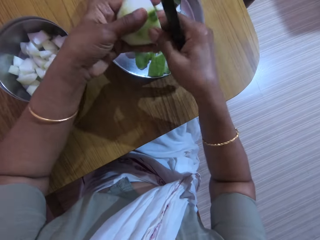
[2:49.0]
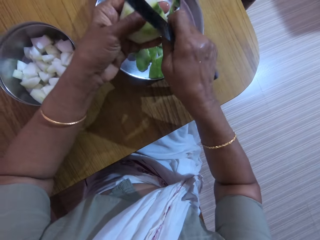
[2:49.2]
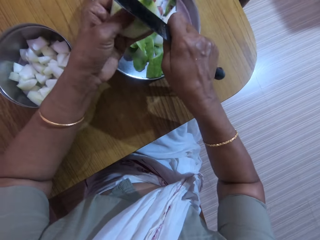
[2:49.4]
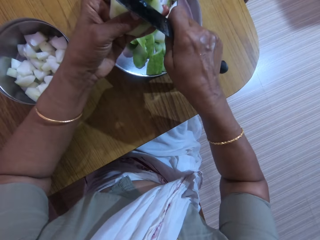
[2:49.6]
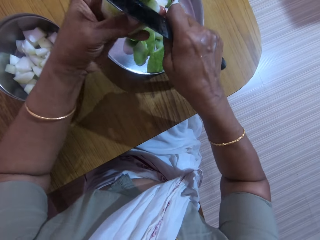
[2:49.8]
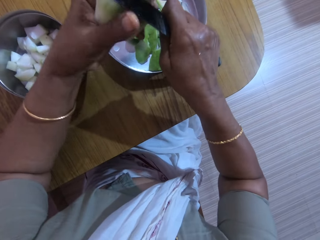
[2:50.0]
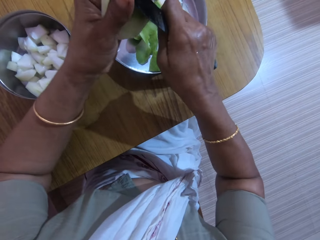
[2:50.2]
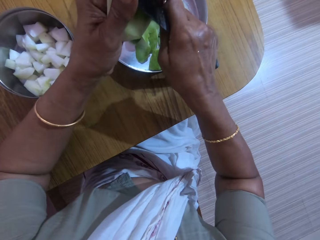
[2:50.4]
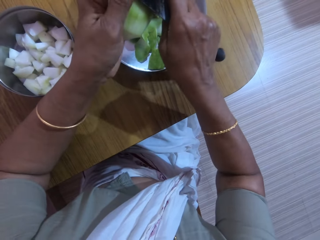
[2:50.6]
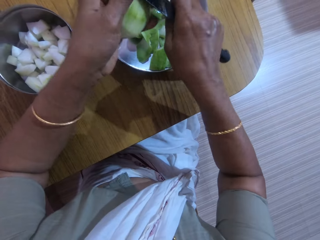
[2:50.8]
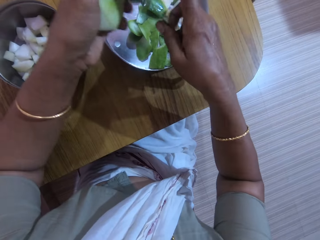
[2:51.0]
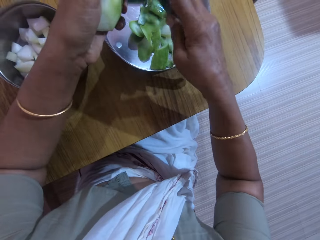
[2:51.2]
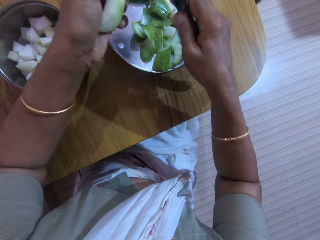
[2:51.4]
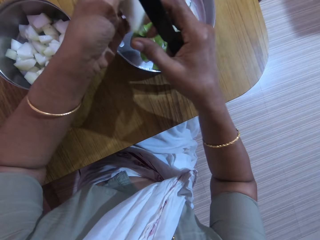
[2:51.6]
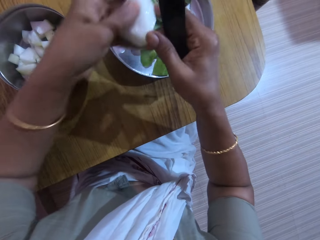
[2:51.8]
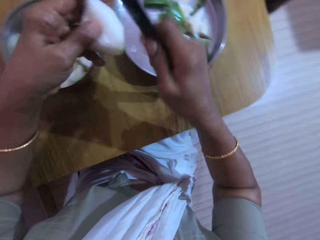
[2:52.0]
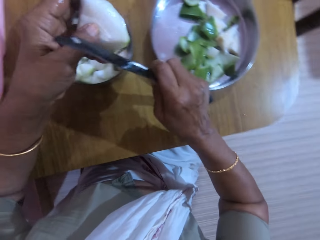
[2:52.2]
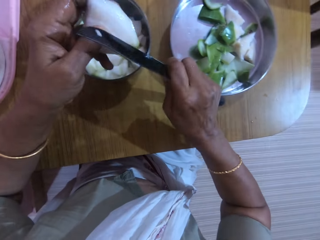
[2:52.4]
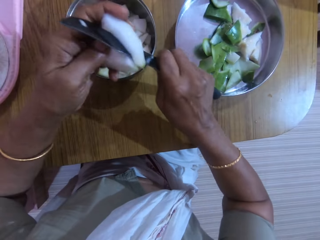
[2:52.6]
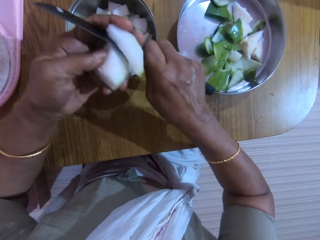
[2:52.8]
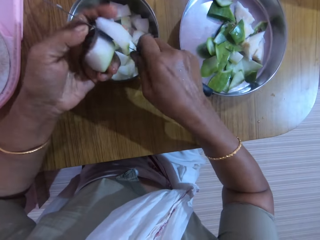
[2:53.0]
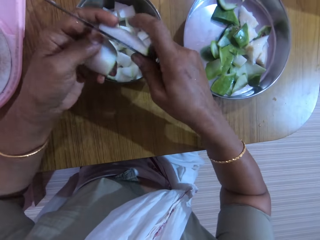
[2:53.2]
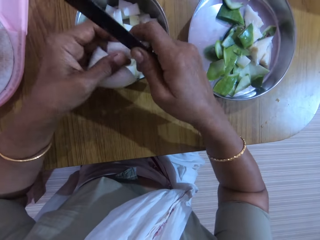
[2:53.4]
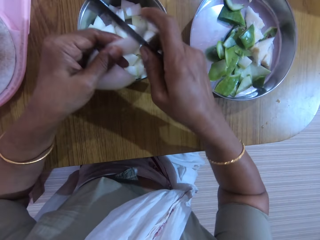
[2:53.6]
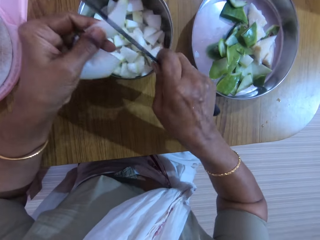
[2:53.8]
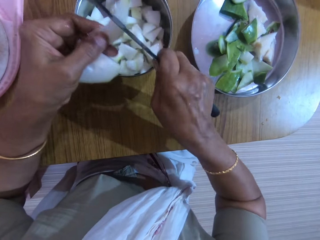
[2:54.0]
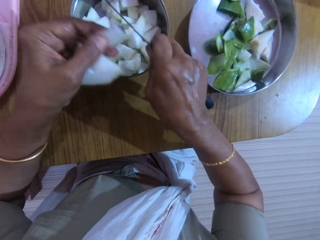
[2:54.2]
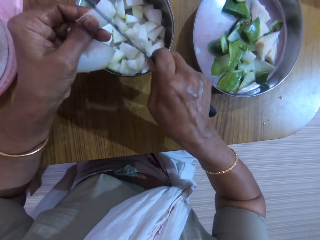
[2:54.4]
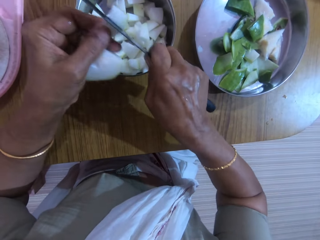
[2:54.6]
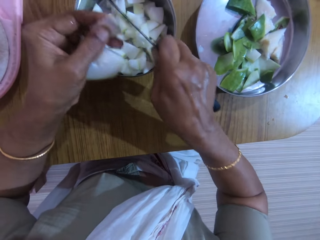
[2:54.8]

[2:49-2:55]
The camera wearer holds the unripe pawpaw with her hands. She slices off the back of the unripe pawpaw in her left hand with the knife in her right hand. She turns the unripe pawpaw with her hands. She cuts the unripe pawpaw on the table with the knife in her right hand. She holds a piece of unripe pawpaw with her hands. She slices the piece of unripe pawpaw in her left hand into the bowl with the knife in her right hand.

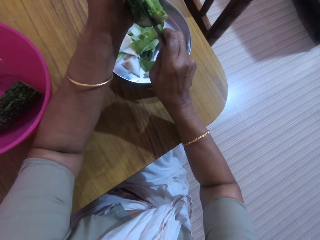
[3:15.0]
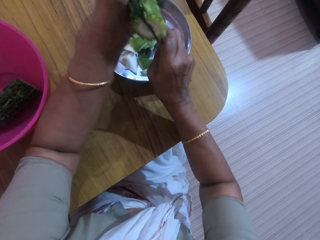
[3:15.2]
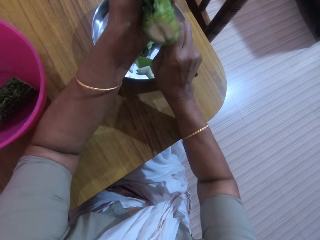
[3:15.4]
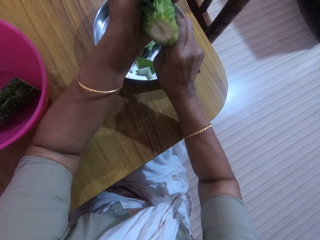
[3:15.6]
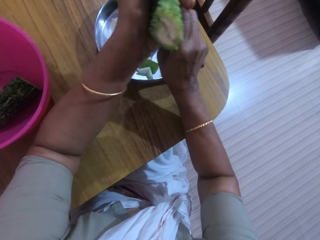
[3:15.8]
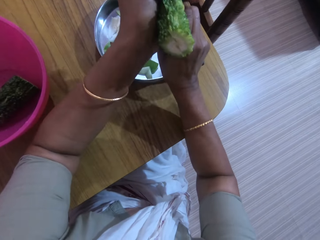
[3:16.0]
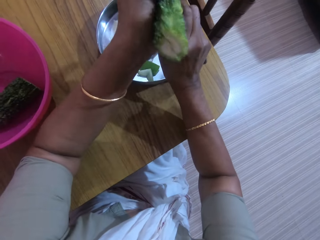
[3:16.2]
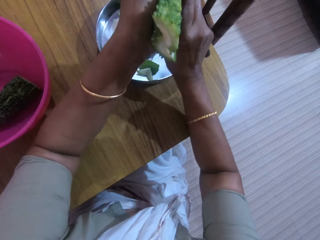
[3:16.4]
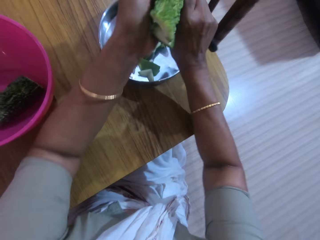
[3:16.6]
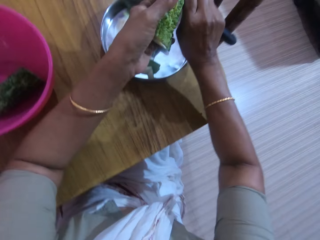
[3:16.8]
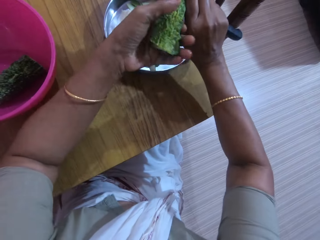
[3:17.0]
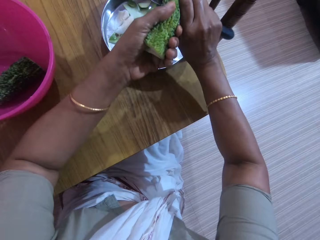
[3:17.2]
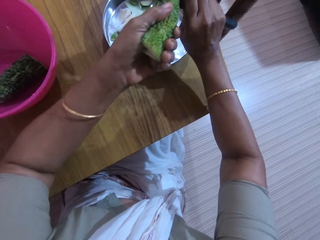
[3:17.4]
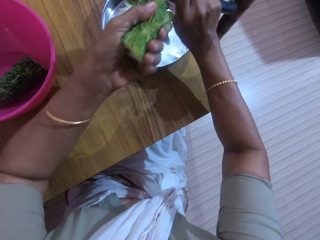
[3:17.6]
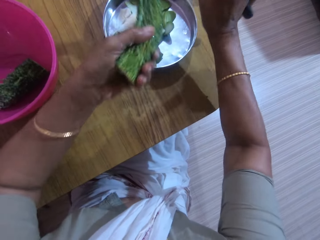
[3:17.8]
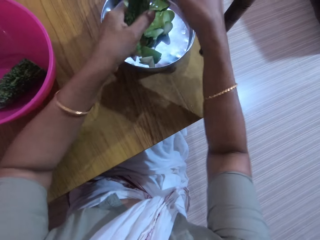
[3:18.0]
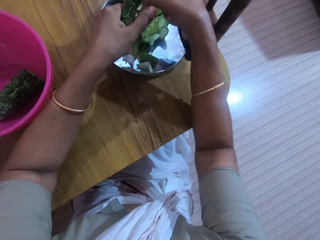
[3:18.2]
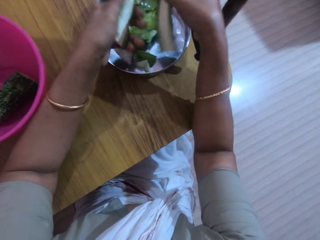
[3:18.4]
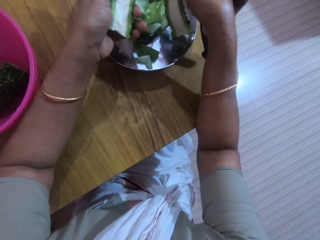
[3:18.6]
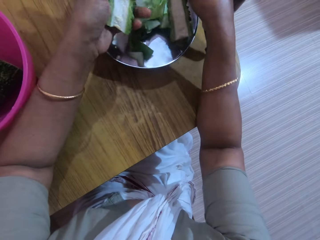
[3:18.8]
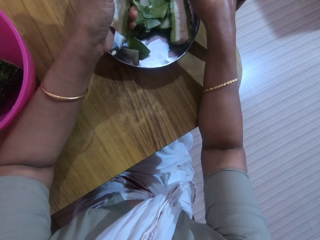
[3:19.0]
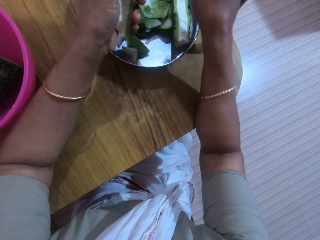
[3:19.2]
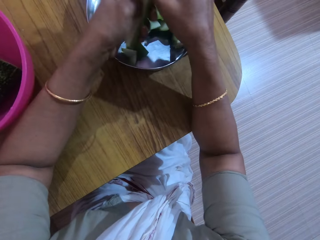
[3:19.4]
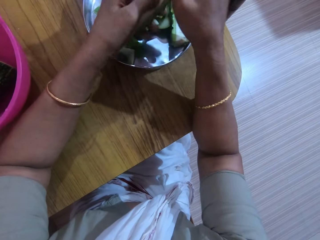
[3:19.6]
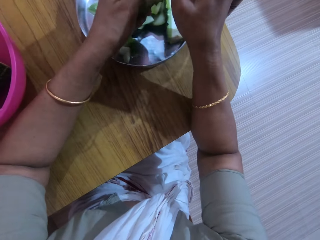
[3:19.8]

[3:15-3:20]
The camera wearer cuts the bitter melon with the knife. She takes a piece of horned melon from her left hand with her right hand. She places the piece of horned melon on the tray with her right hand.

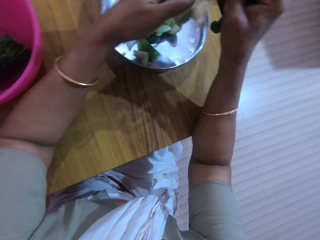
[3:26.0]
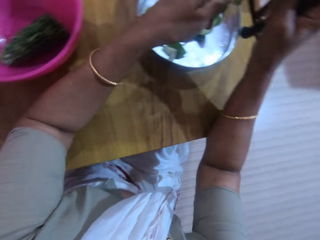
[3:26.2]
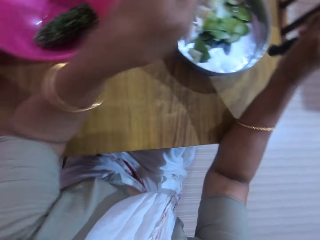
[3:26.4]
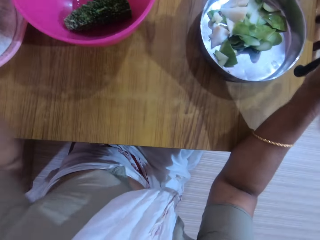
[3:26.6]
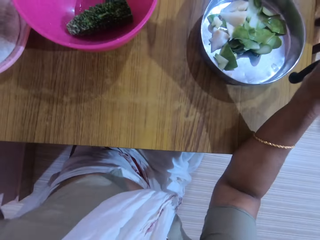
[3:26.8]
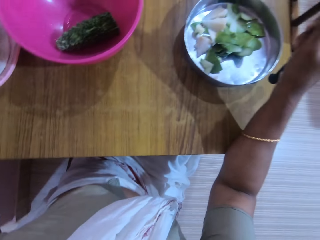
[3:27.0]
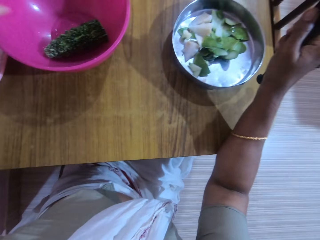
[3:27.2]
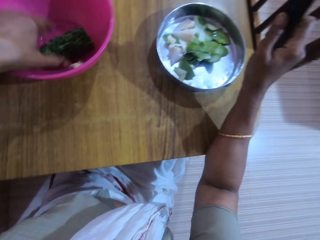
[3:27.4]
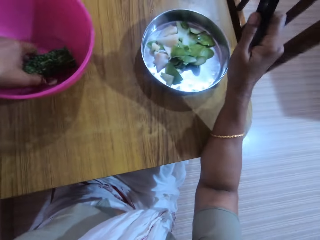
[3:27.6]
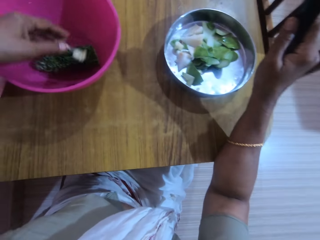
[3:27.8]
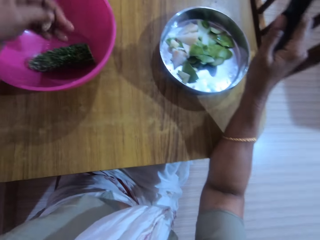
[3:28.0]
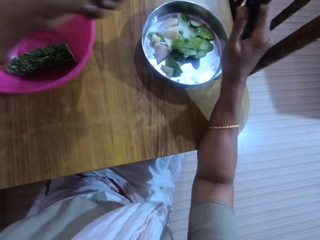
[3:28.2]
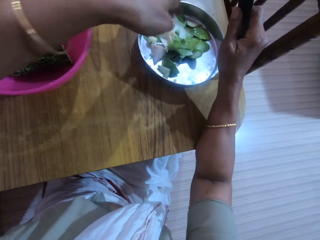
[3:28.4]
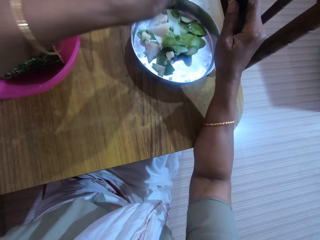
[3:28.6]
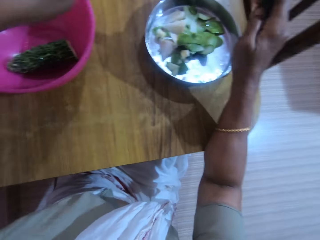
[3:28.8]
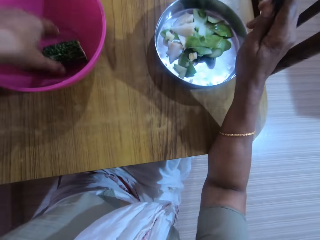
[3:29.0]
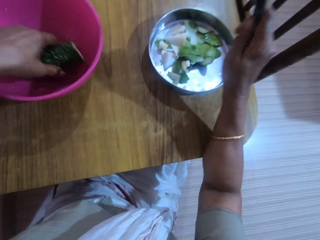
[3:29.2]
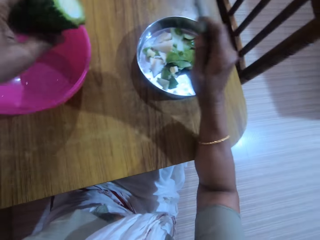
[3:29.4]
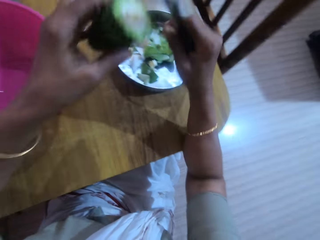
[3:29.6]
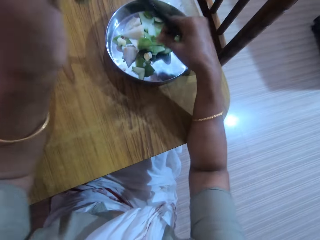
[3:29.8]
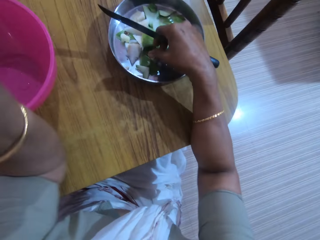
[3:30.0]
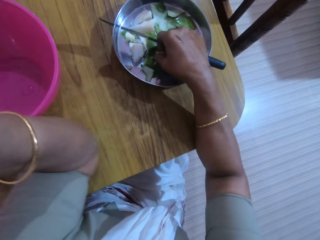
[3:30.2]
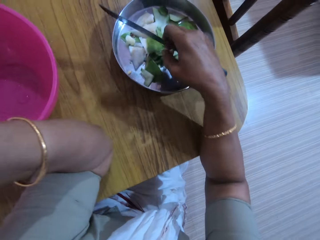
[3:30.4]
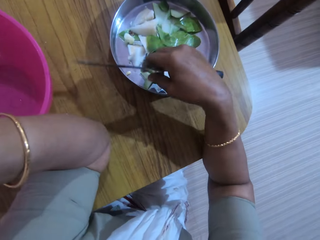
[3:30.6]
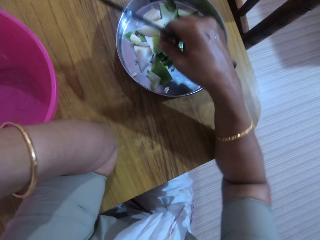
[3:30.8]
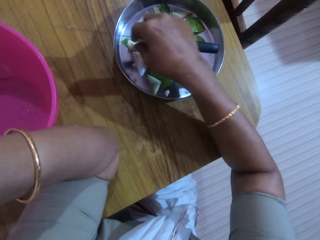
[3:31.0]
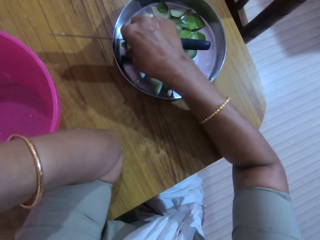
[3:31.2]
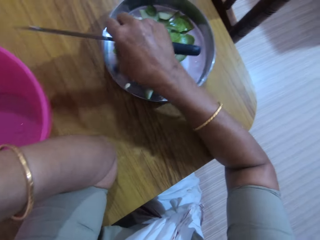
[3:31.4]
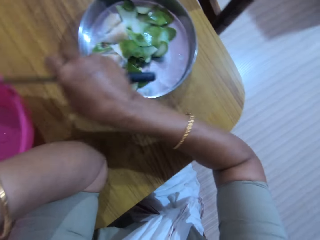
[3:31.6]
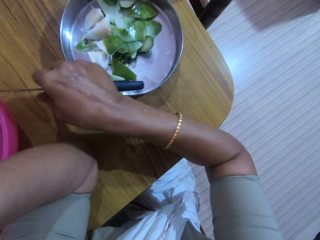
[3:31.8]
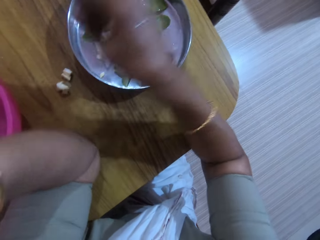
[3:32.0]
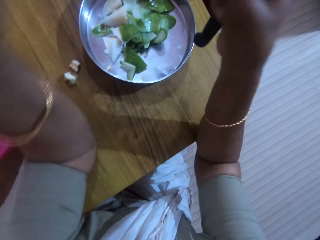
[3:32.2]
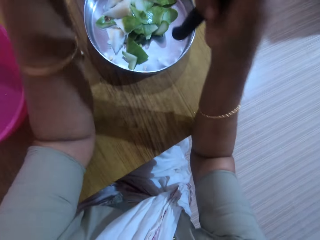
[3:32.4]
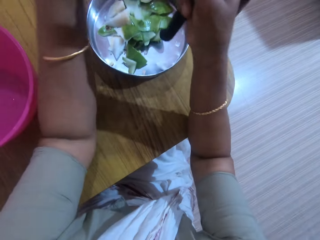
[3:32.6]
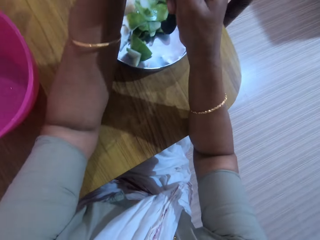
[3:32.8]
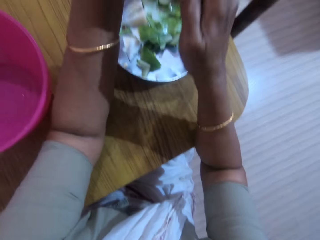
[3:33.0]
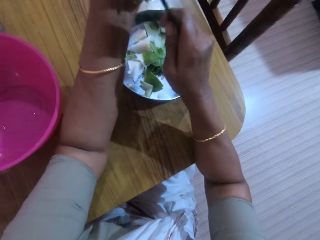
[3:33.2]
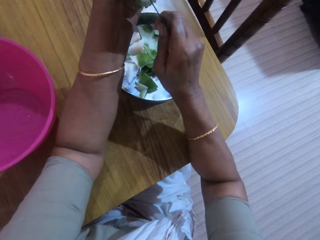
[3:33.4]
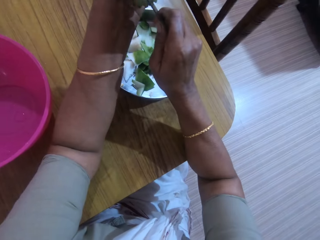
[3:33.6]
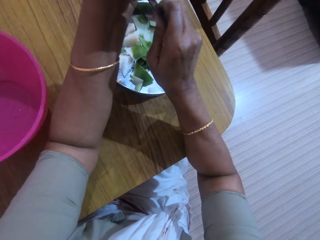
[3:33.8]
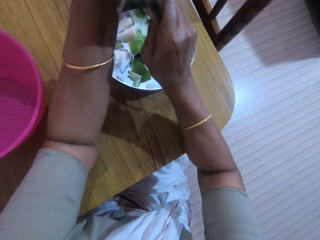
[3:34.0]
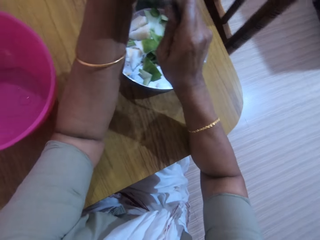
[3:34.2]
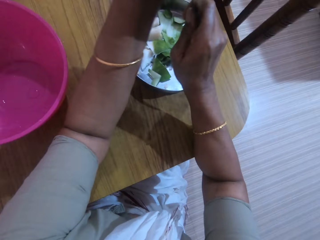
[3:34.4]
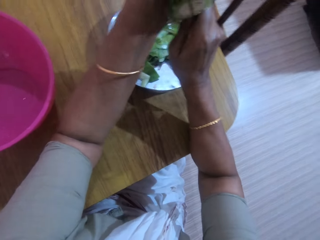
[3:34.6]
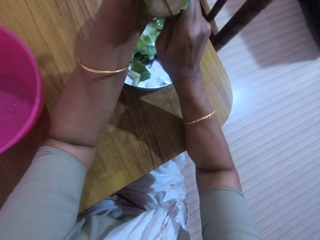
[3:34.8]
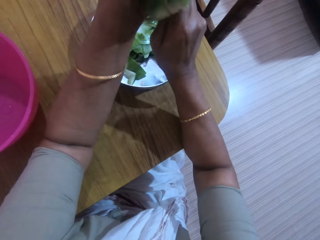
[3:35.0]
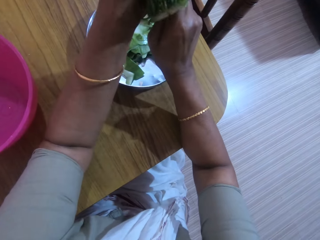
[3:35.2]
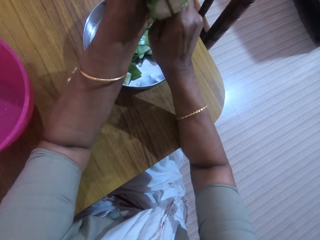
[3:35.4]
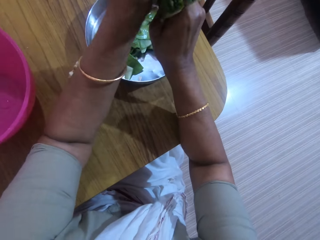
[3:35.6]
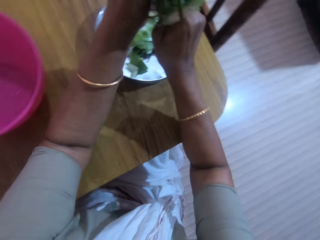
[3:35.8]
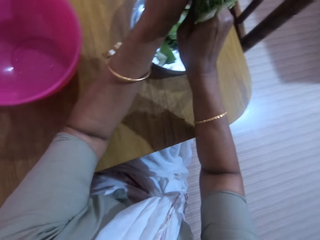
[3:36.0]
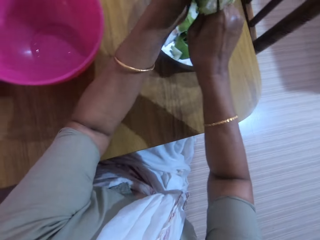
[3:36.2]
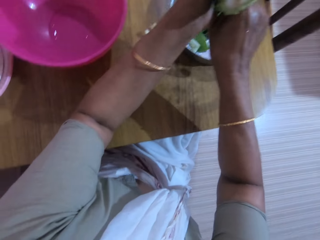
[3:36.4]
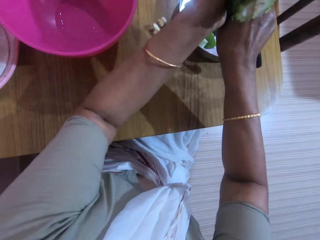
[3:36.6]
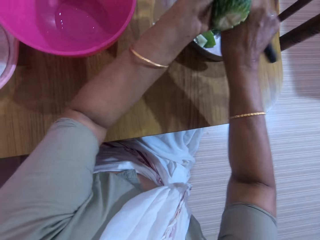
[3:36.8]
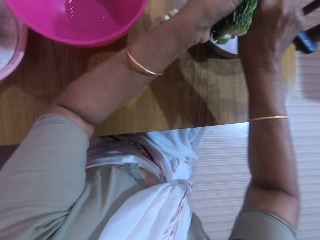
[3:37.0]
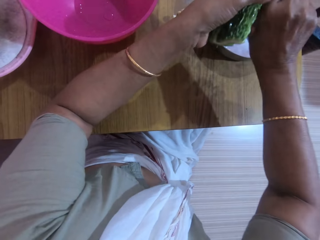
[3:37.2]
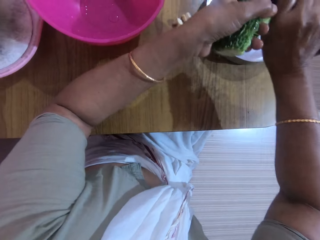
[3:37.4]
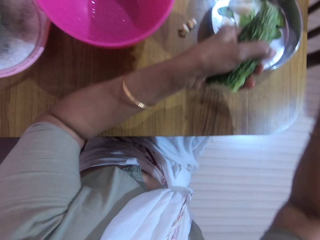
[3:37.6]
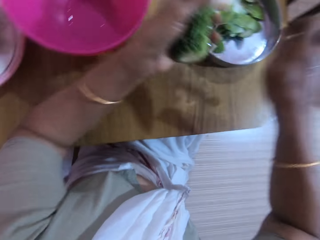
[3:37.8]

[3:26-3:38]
The camera wearer takes the piece of horned melon from her right hand with her left hand. She places the piece of horned melon in the bowl with her left hand. She drops the seeds on the tray with her left hand. She picks a horned melon from the pink bowl with her left hand. She places her left hand on the table. She picks the seeds from the tray with her left hand. She picks seeds from the tray with her left hand again. She drops the seed on the table with her right hand. She slices the horned melon in her left hand with the knife in her right hand.
